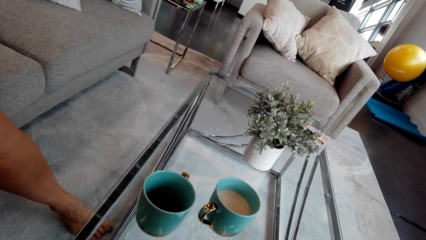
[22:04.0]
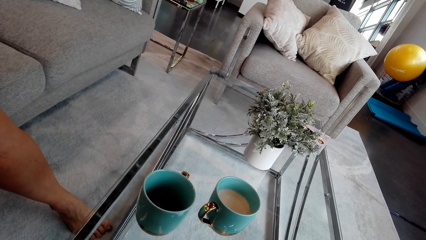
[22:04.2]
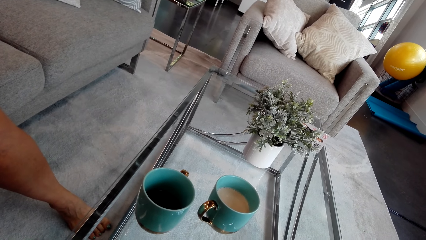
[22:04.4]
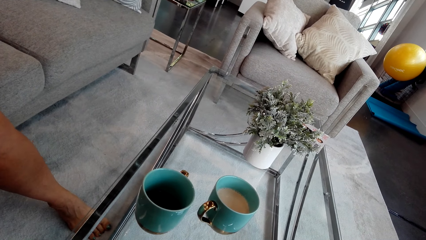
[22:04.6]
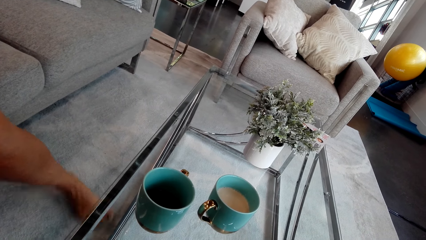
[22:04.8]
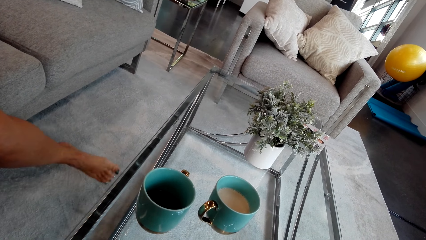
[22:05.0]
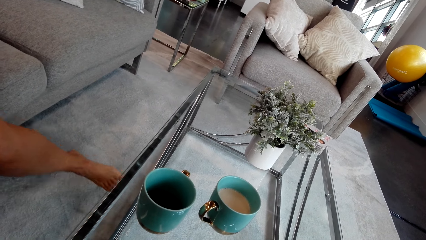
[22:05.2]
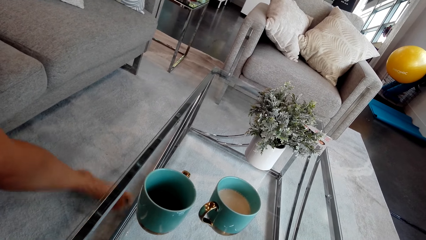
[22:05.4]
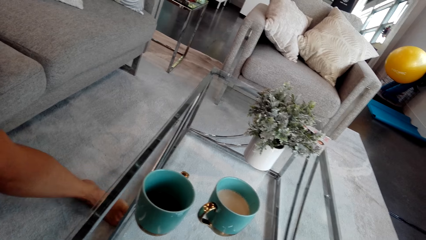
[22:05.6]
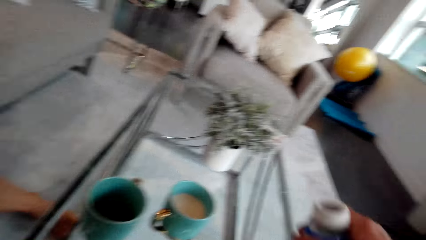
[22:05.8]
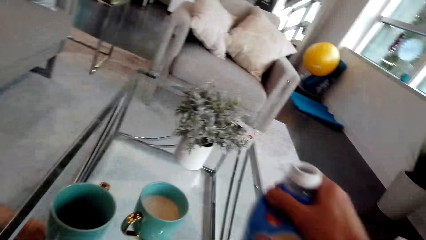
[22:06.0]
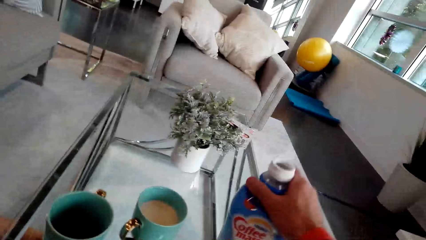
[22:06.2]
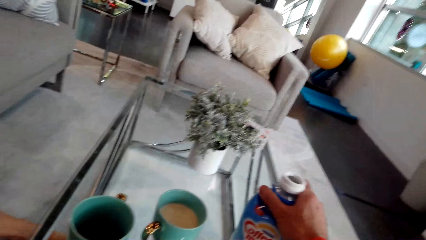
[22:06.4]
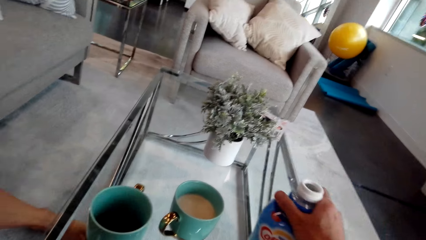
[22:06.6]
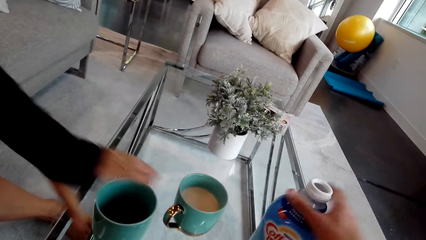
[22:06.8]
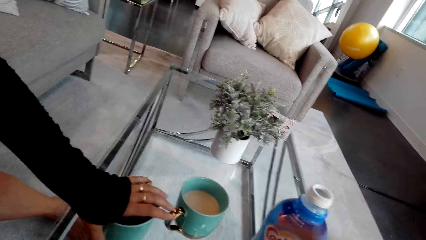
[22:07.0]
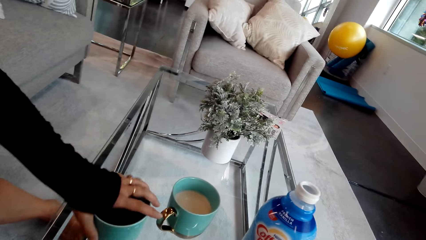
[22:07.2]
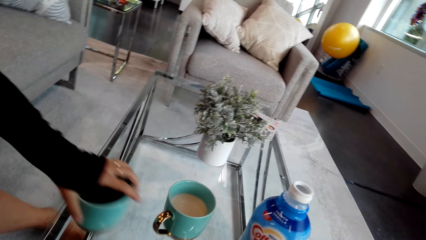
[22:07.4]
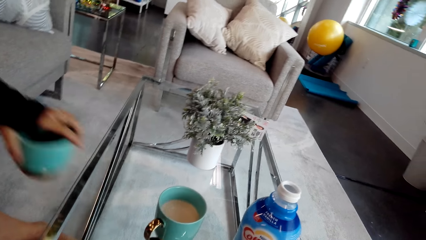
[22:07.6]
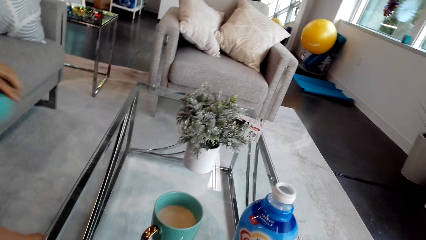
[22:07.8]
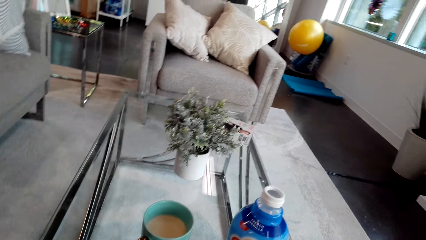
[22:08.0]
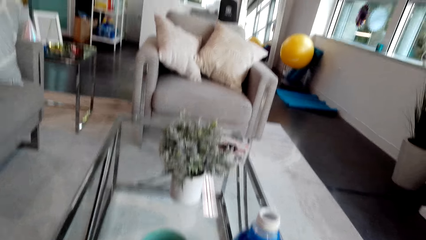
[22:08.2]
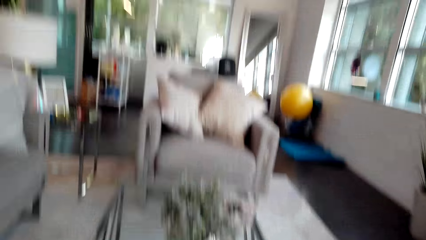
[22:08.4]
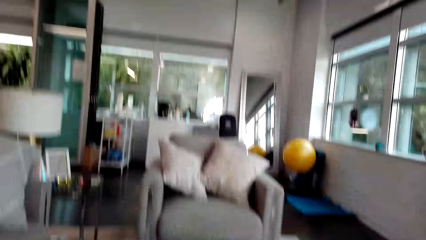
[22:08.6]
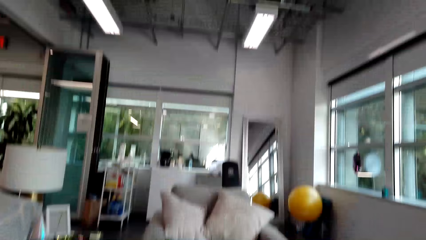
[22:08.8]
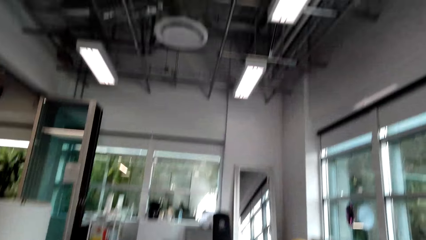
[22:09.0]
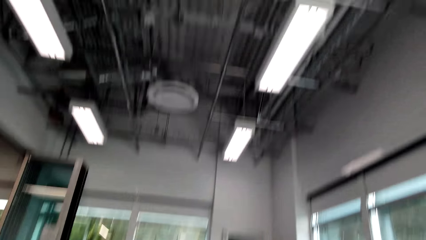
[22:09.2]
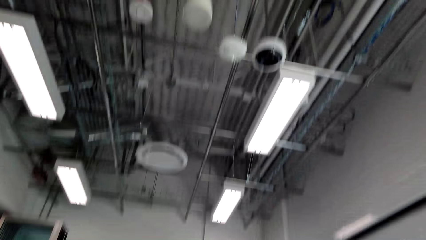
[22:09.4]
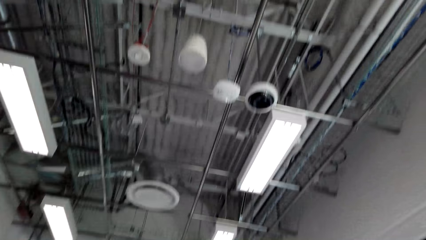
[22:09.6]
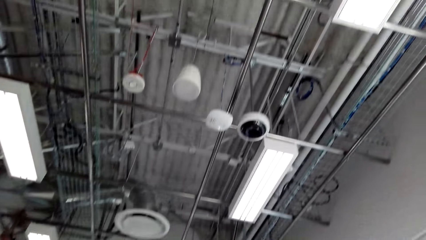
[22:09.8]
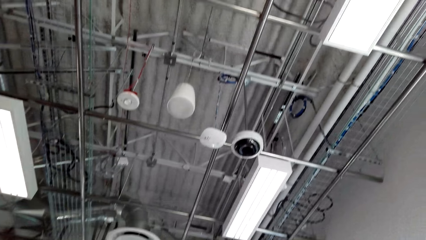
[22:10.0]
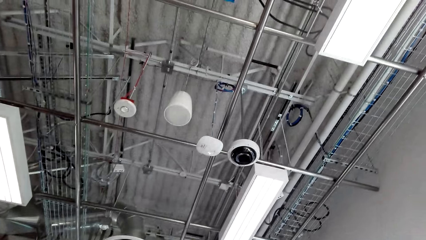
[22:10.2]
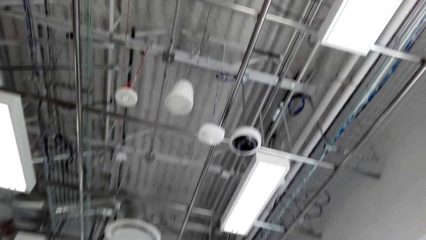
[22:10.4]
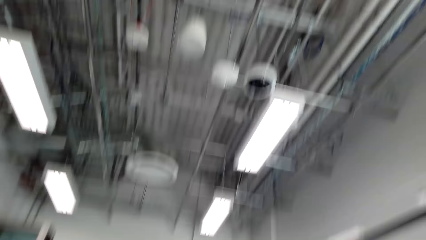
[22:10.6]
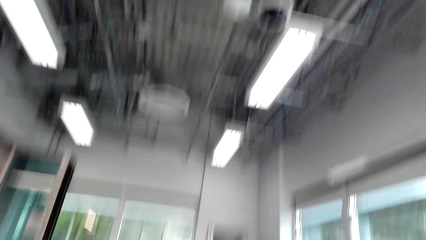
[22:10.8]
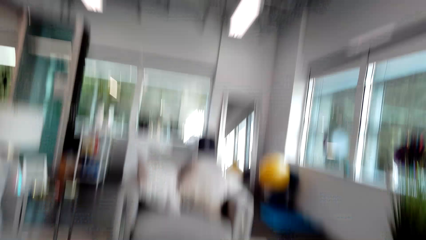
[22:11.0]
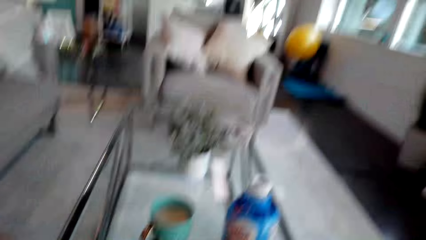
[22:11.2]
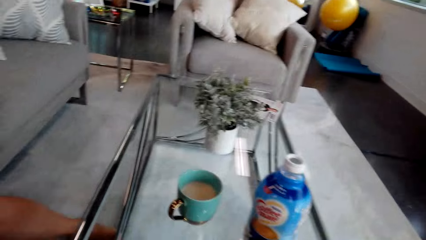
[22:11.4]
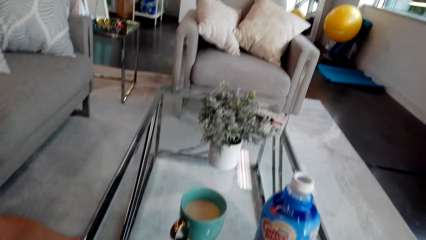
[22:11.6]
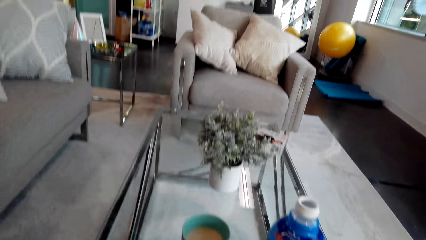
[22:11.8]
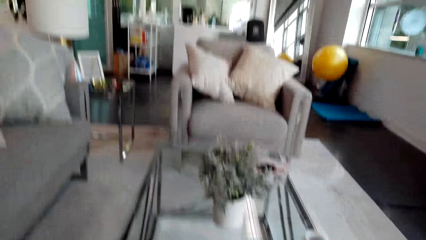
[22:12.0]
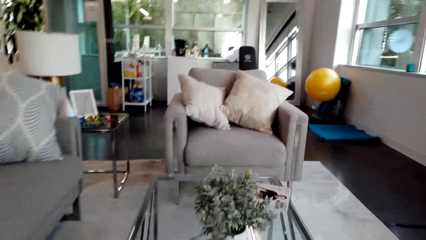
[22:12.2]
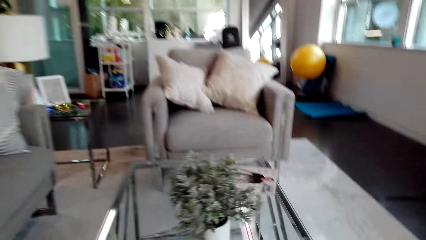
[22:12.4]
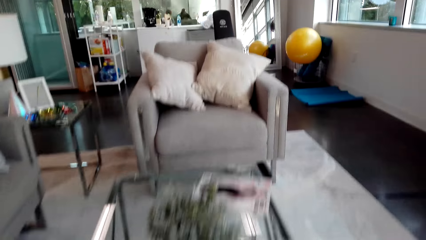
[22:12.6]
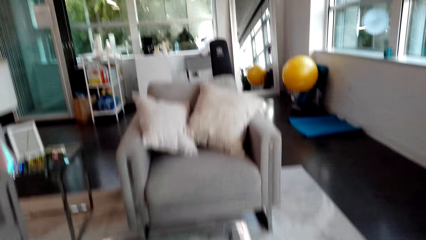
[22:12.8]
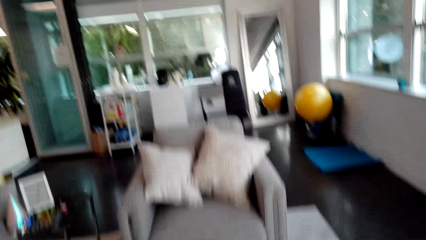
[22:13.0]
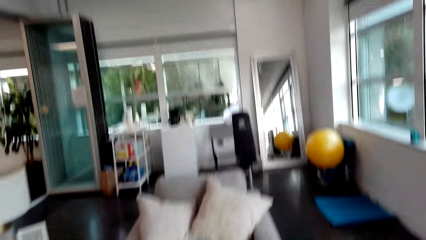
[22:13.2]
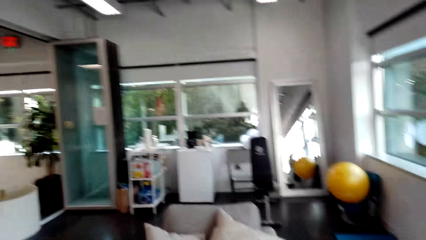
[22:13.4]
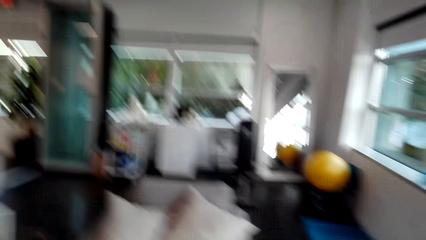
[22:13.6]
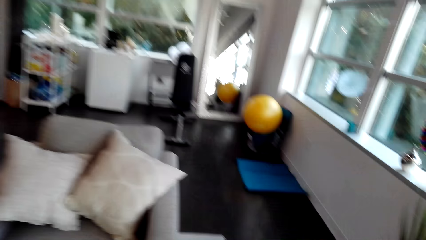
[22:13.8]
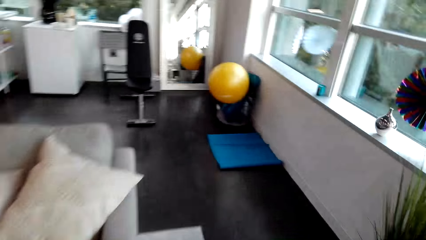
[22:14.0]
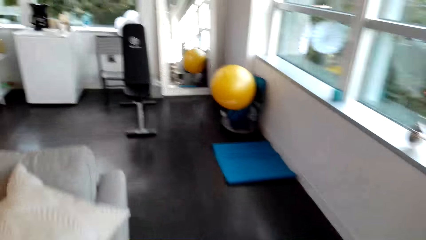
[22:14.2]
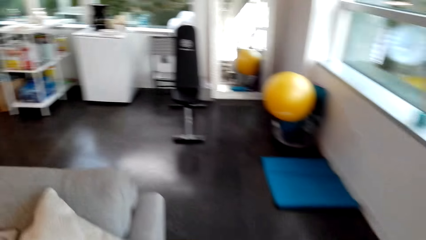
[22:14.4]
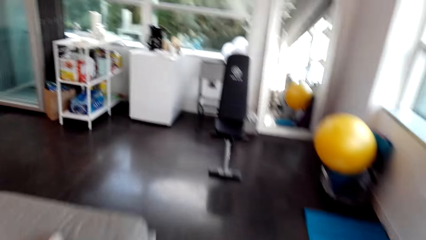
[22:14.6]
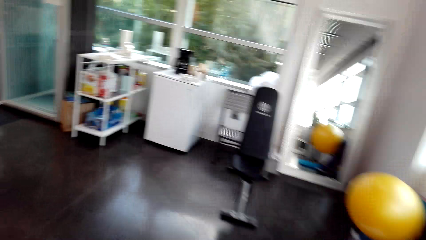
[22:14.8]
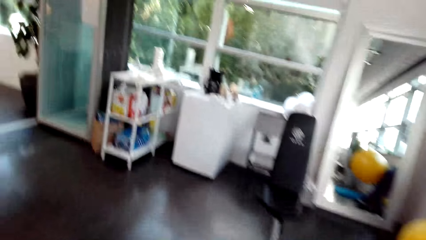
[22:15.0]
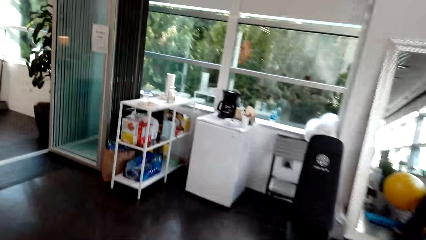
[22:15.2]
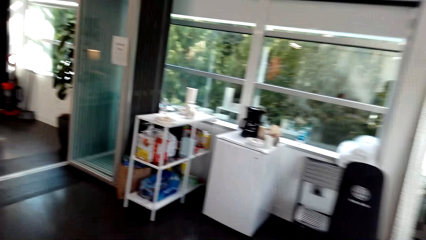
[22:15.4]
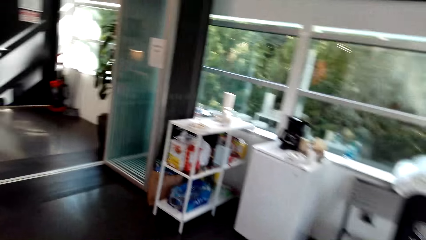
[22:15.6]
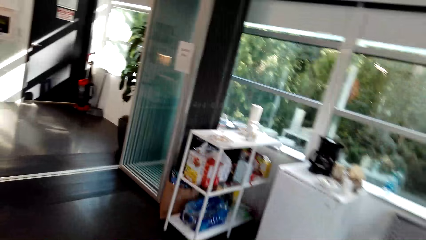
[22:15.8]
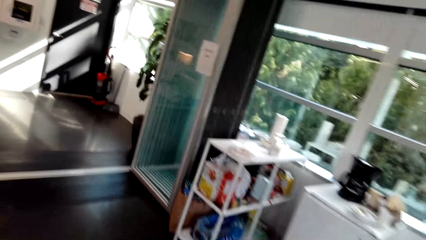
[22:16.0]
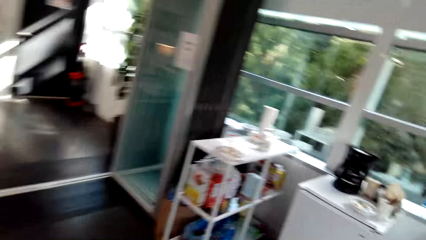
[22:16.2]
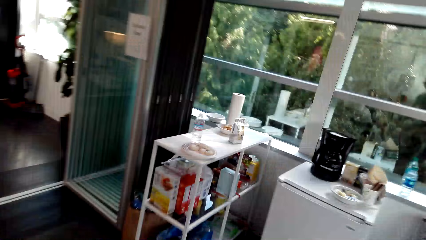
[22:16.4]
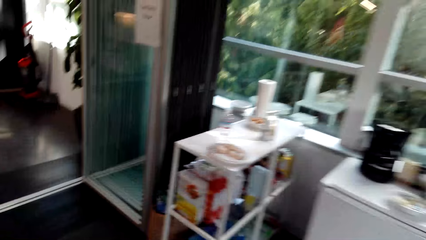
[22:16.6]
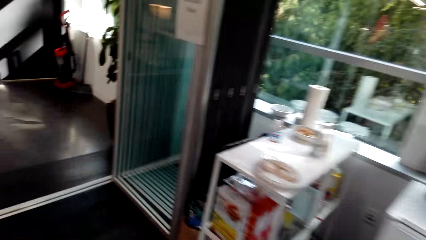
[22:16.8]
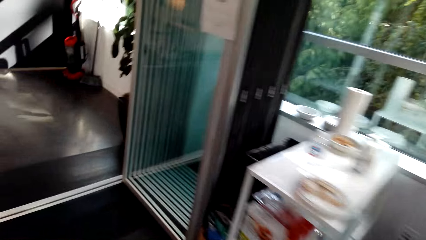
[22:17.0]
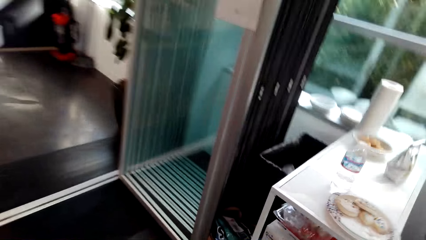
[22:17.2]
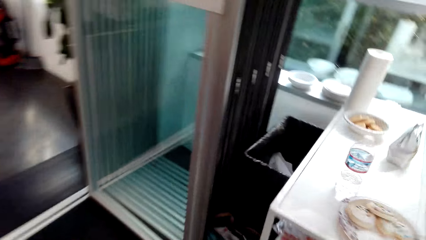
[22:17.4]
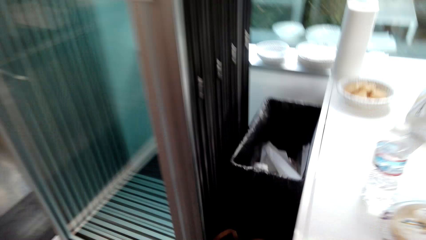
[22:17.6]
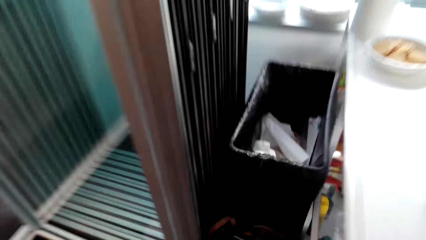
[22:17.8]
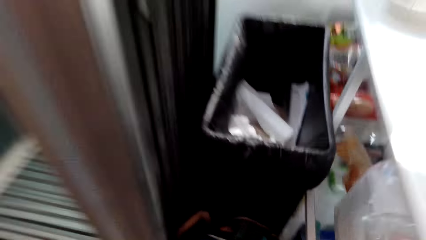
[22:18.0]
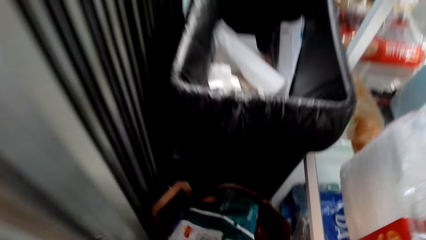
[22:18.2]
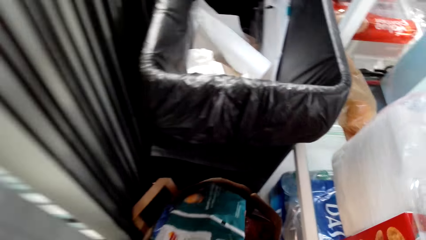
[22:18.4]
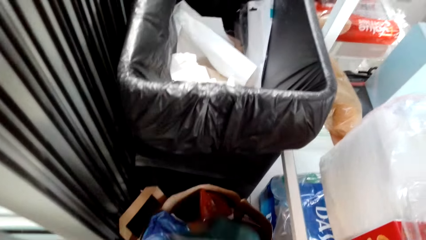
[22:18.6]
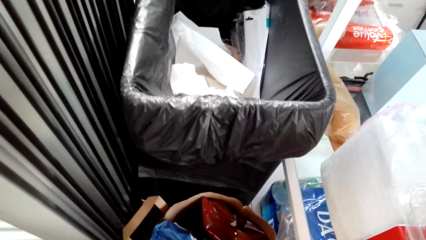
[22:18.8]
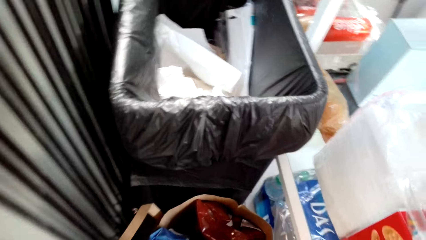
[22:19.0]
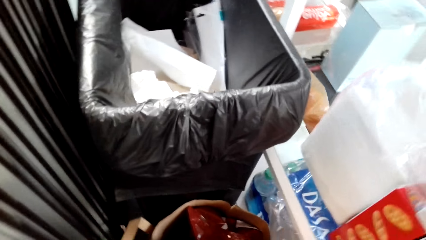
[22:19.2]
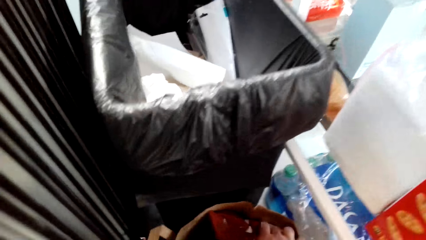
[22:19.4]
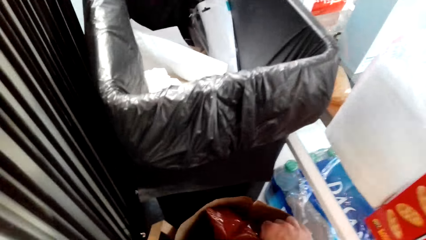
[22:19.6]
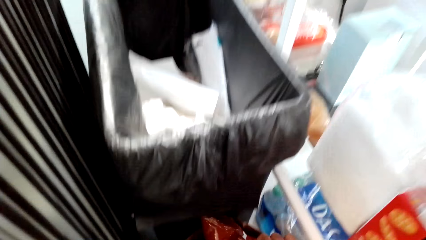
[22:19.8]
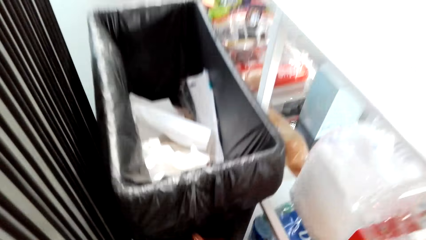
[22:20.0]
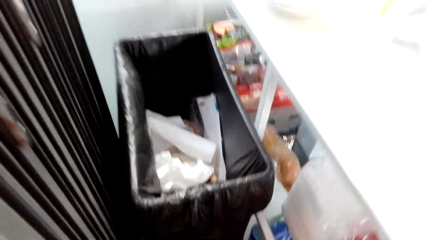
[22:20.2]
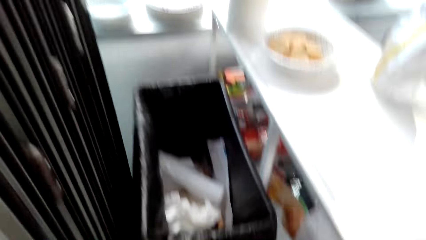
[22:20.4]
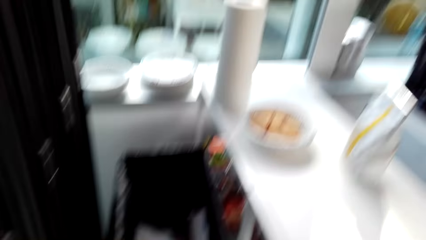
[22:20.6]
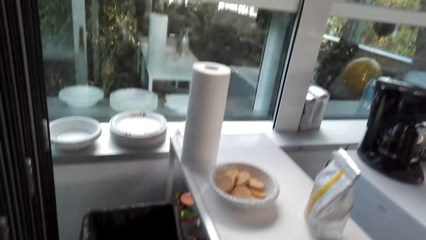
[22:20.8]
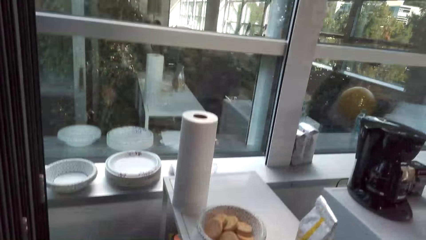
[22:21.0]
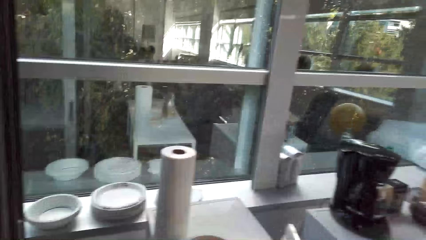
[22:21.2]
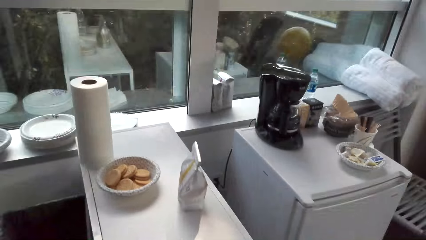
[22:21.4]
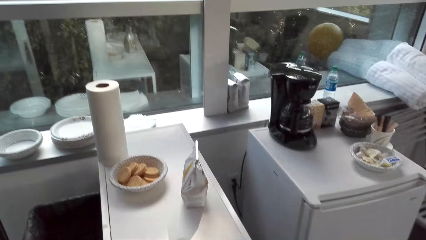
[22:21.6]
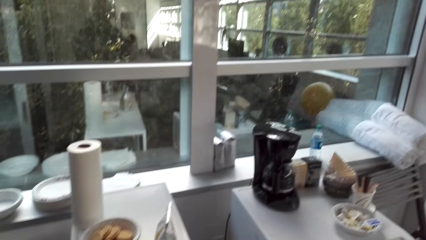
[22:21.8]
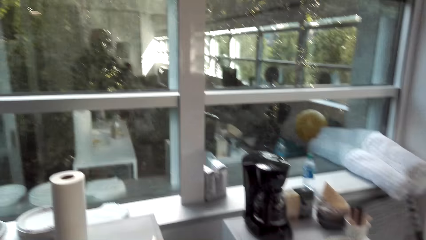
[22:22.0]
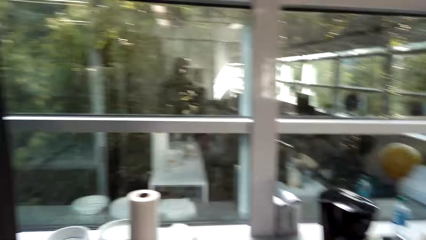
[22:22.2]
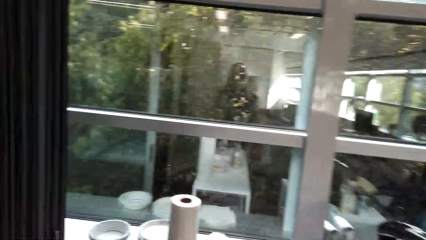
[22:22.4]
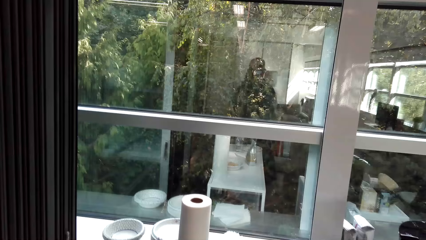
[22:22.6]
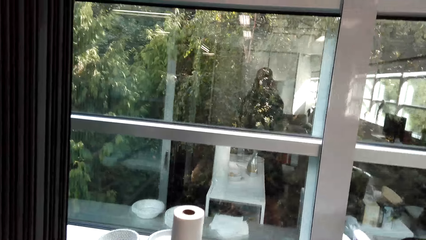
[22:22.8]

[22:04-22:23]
The camera wearer puts the bottle on top of the table. A woman picks the cup on top of the table. The camera wearer converses with the woman. They move the camera around the room. They walk towards the kitchen. They put the paper in the dustbin. They touch something.
